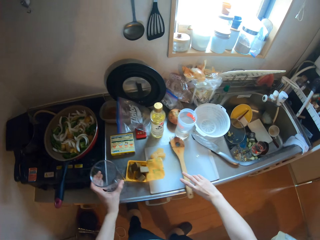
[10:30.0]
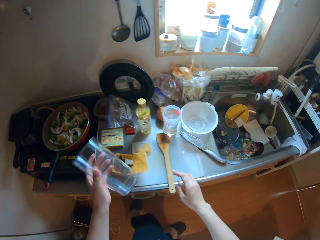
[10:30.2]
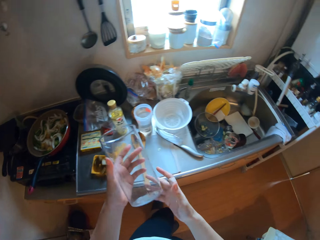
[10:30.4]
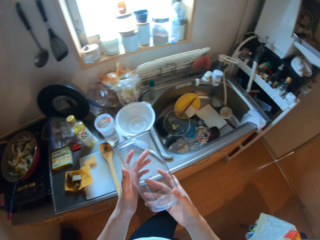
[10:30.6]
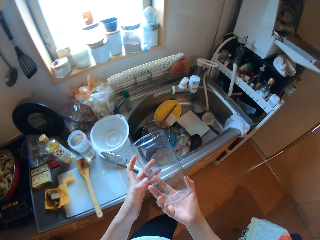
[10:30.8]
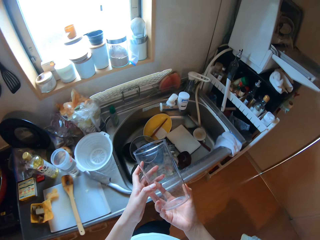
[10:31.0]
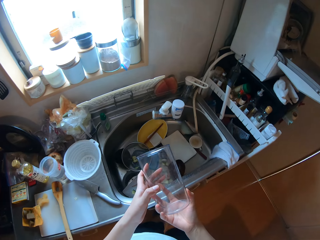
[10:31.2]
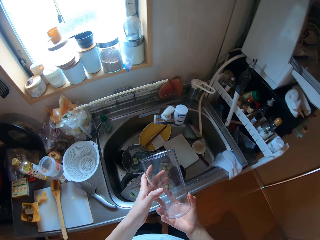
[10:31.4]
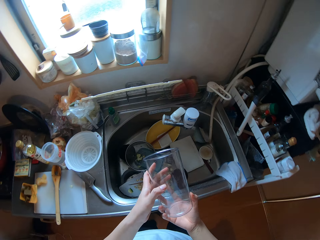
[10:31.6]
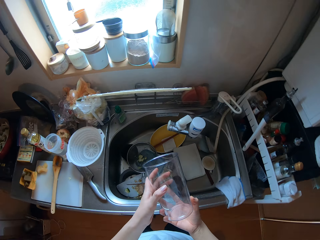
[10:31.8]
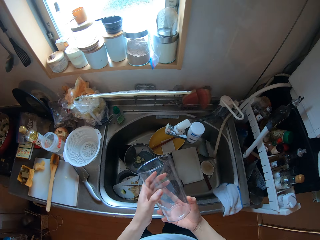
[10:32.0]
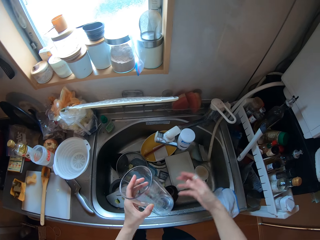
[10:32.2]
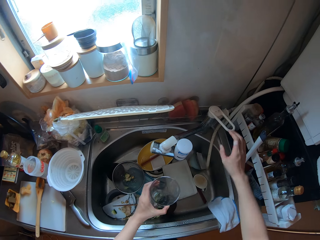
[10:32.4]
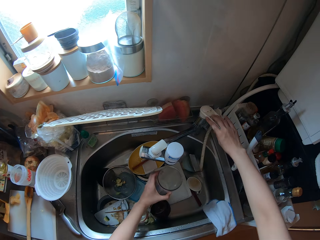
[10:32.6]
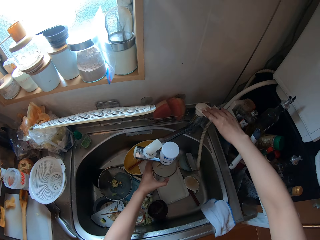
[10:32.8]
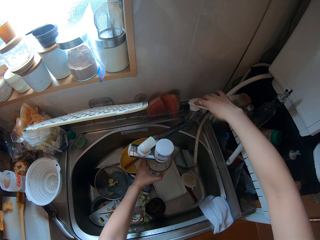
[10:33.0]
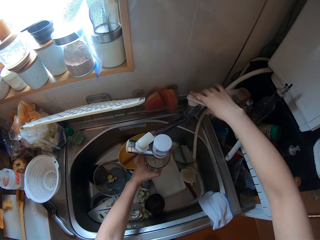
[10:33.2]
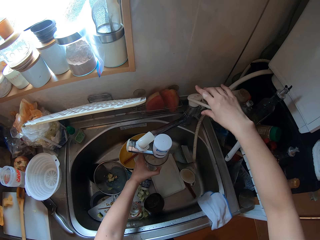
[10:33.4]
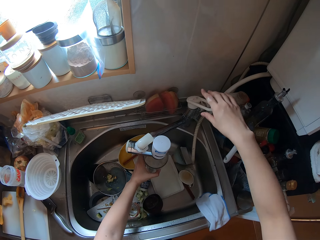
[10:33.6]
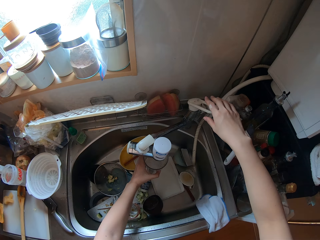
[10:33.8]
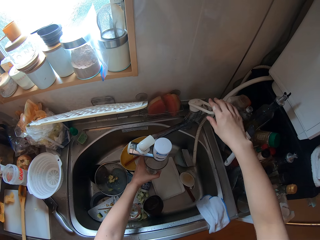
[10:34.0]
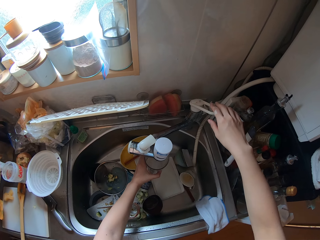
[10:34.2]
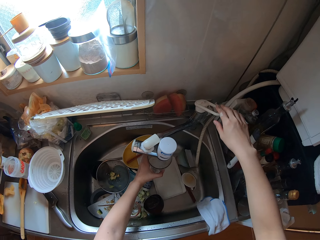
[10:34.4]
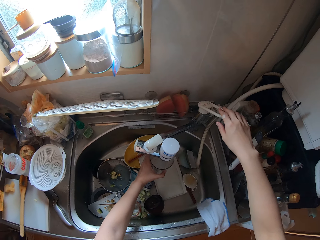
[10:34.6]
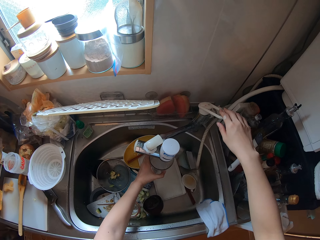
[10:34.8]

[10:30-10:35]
The camera wearer puts the spatula on the chopping board. He picks up the glass on the countertop with his left hand. He holds the glass cup with both hands. He looks at the glass. He opens the tap with his right hand. He holds the glass cup in his left hand under running water. He fills the glass with water.

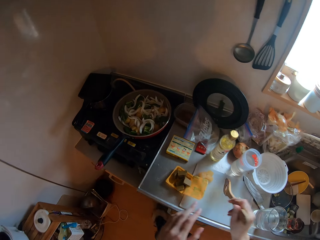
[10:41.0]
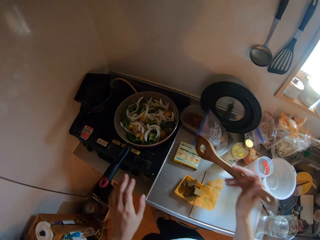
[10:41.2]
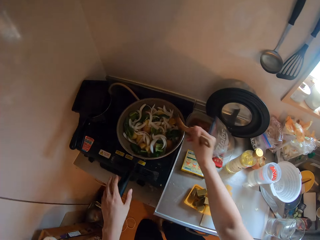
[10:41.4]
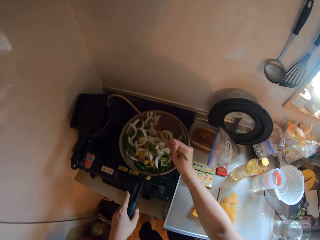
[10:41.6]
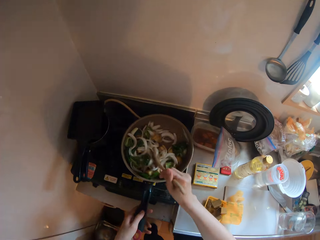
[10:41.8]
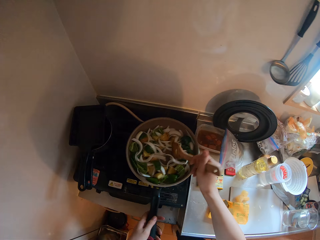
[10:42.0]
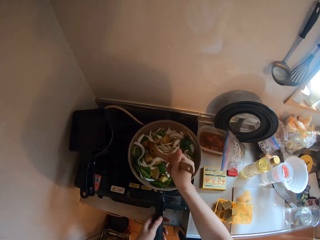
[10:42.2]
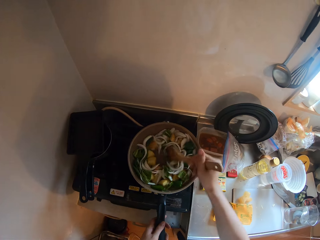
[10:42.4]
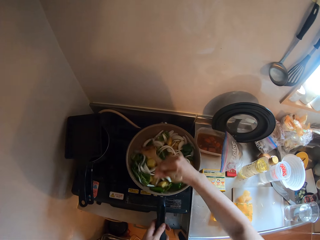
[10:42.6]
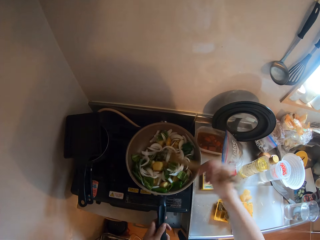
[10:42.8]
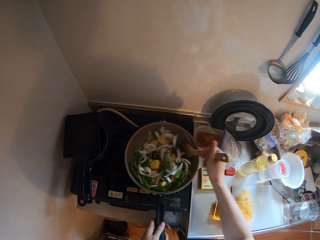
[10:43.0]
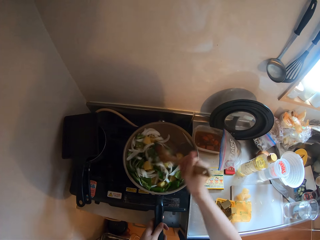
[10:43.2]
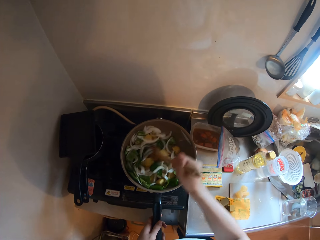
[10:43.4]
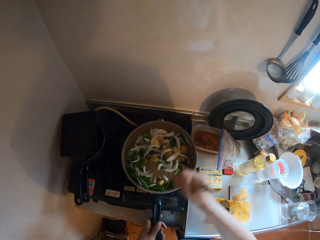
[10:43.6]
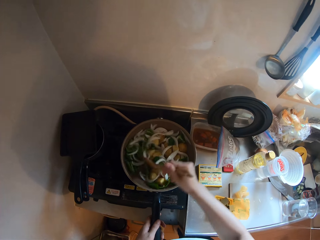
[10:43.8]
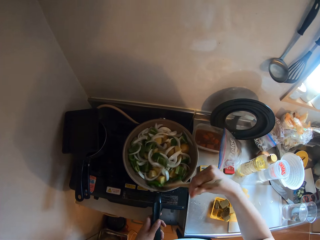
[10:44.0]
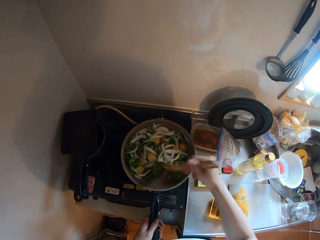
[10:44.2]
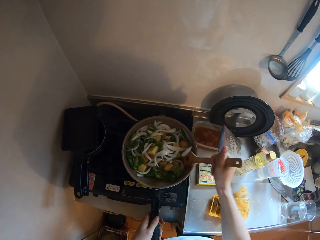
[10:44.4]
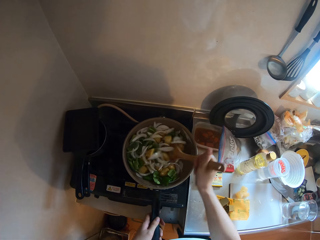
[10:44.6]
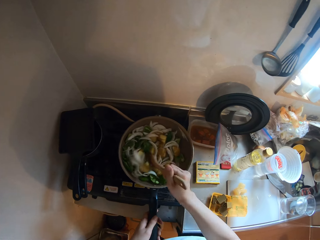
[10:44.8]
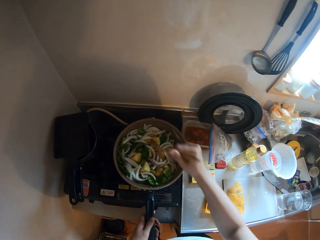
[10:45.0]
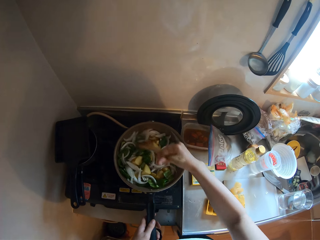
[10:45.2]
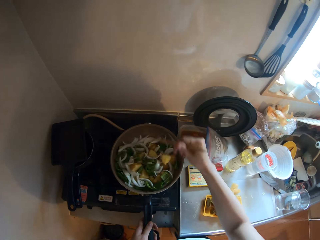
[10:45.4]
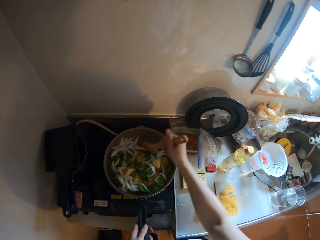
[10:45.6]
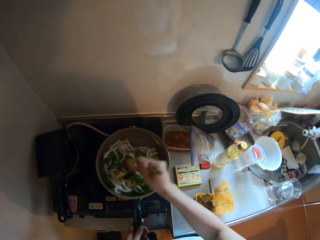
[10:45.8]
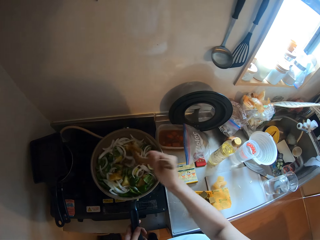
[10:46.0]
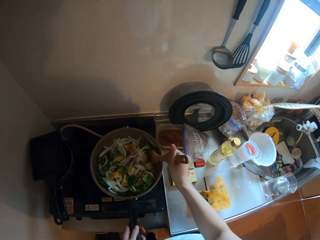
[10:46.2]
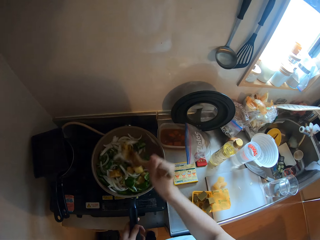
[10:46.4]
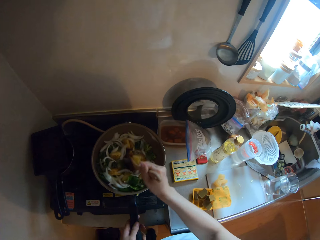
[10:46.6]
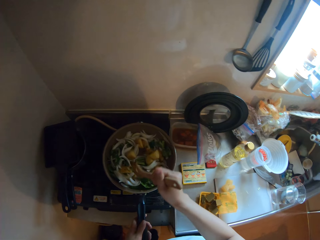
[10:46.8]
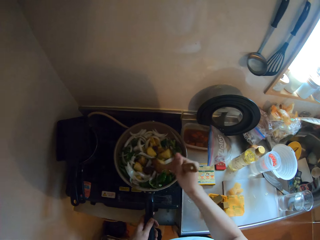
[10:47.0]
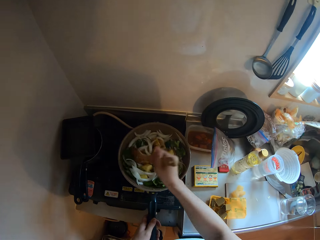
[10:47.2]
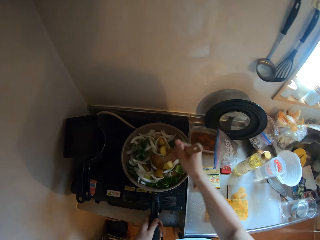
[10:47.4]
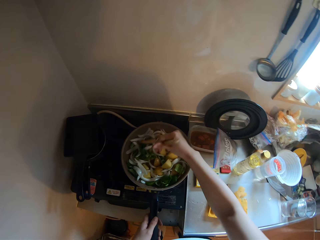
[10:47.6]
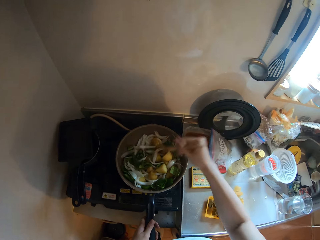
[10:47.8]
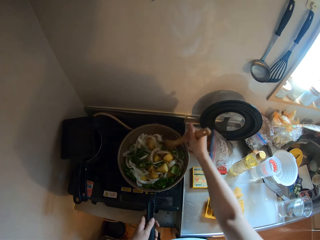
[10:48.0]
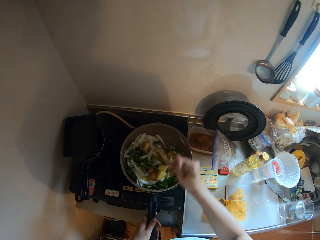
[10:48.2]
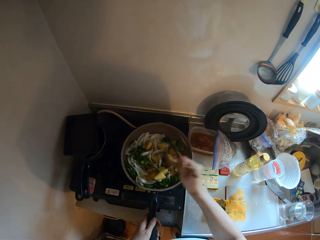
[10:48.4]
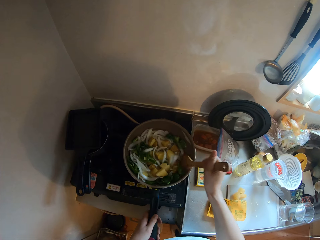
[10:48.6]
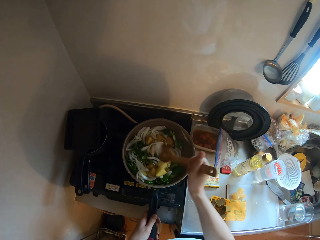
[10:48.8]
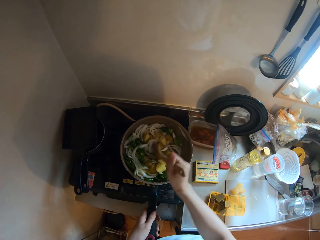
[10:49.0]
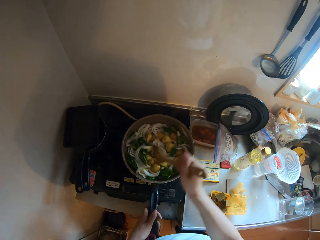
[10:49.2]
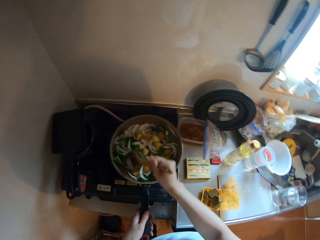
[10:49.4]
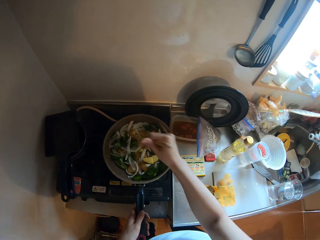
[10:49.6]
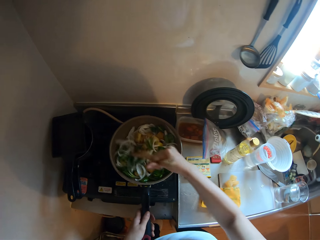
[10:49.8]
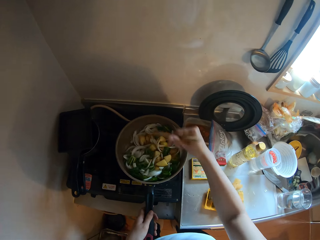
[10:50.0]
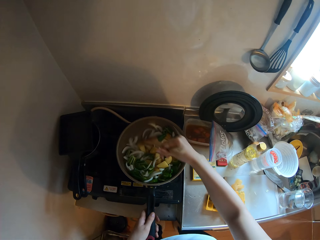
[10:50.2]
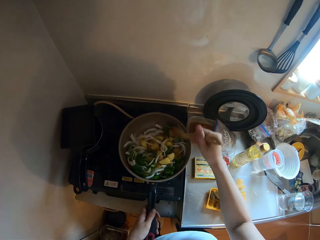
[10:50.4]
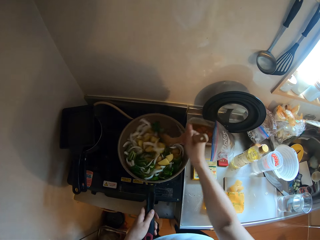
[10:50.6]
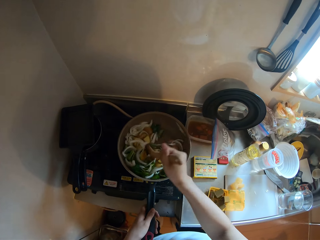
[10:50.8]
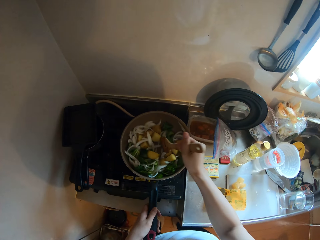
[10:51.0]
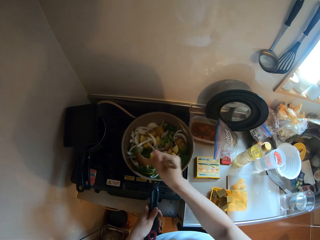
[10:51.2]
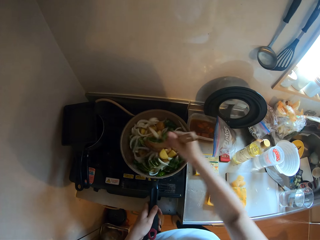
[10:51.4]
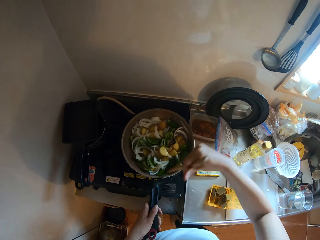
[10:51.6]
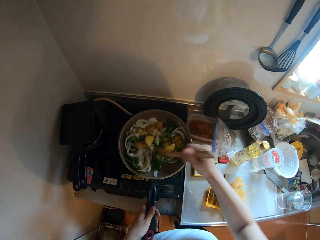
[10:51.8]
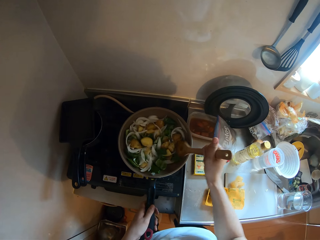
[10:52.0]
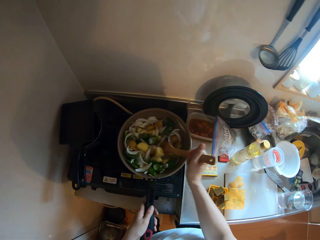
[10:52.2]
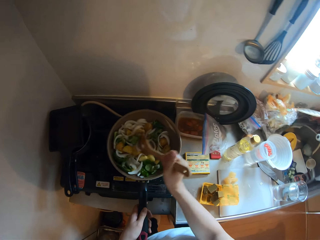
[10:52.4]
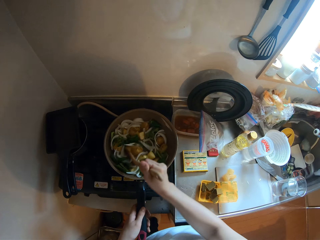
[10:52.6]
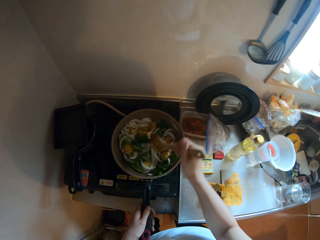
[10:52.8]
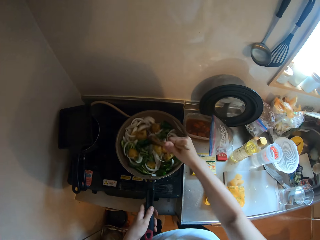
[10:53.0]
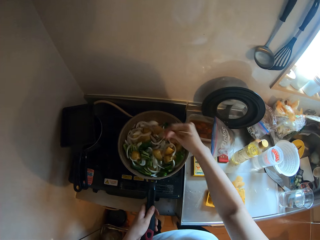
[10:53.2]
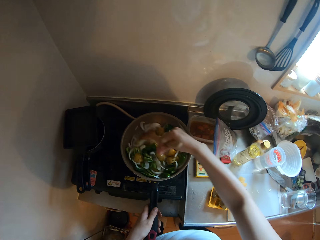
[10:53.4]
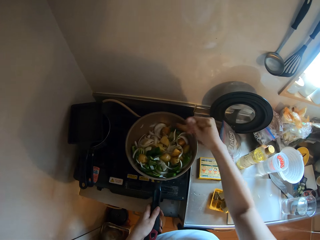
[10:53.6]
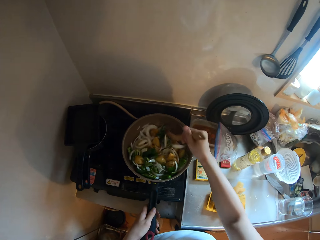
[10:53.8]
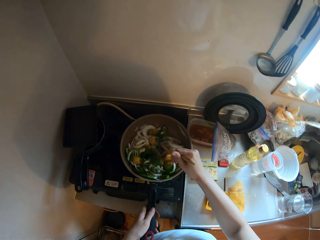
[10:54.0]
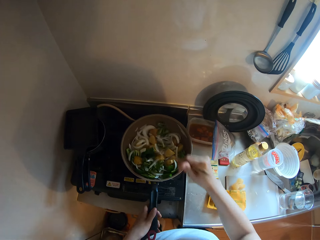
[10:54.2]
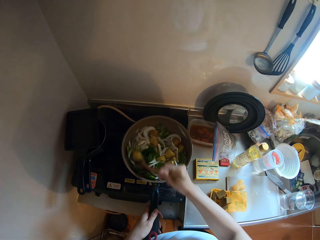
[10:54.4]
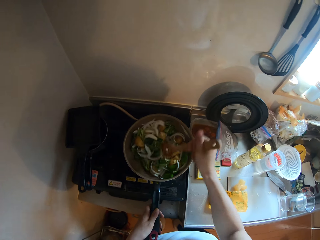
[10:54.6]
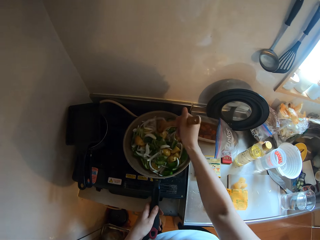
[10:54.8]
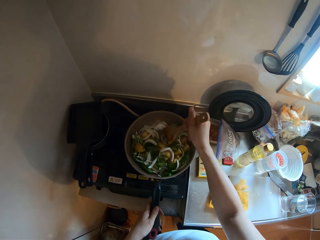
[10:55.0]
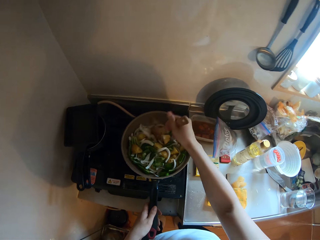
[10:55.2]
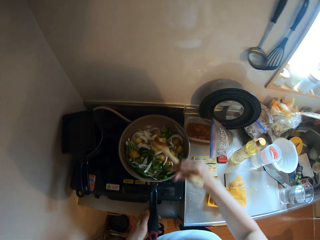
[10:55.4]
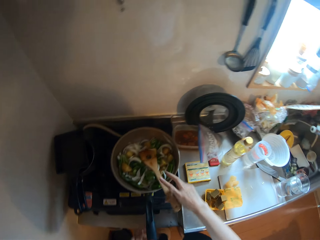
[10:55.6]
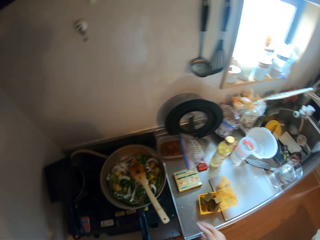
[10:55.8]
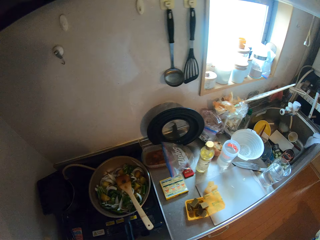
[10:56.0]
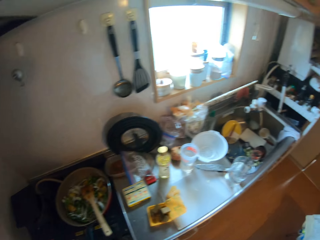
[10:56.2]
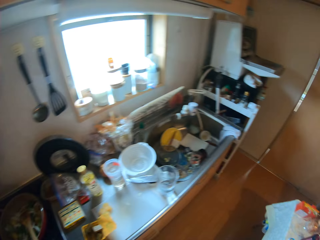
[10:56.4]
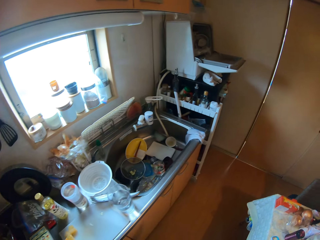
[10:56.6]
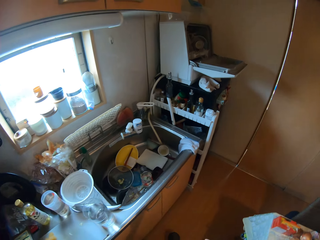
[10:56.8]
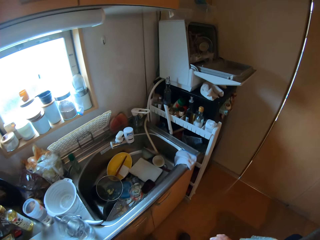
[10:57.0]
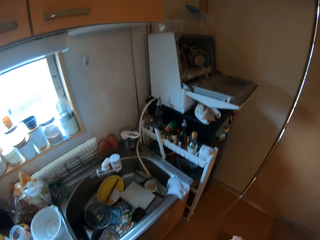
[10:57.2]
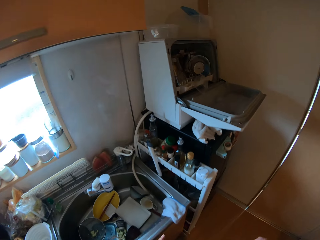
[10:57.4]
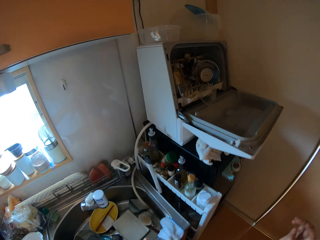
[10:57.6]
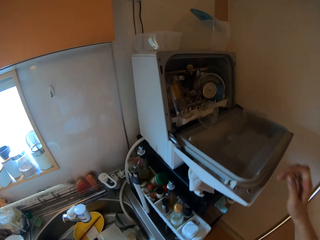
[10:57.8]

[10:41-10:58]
The camera wearer collects the spatula from his left hand with his right hand. He holds the frying pan handle with his left hand. He takes the spatula again. He stirs the vegetable mixture in the cooking pan. He drops the spatula in the frying pan.
